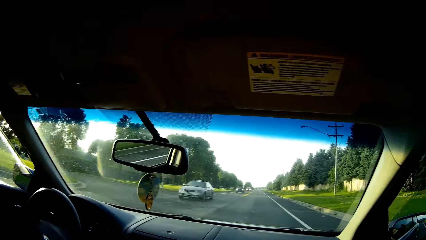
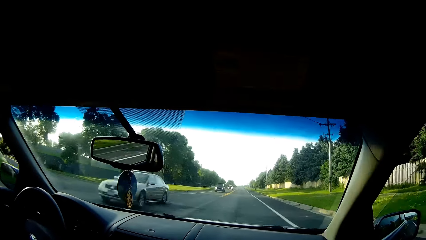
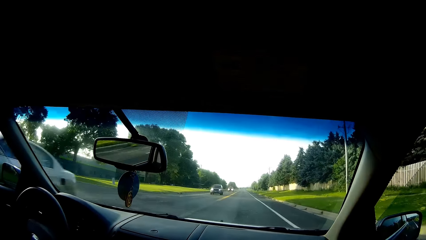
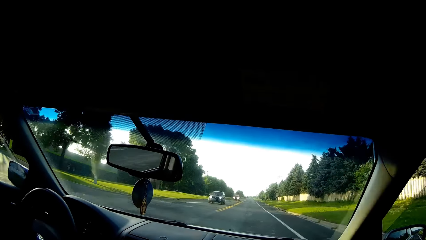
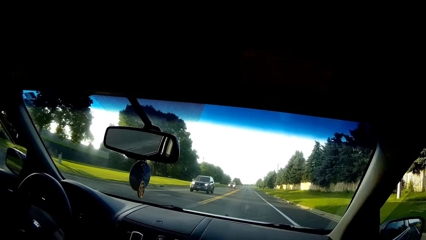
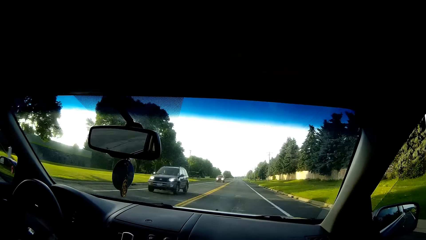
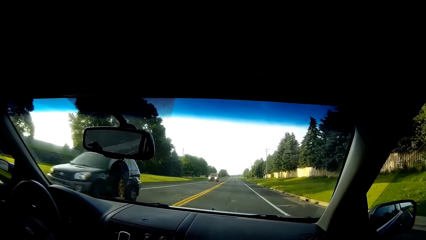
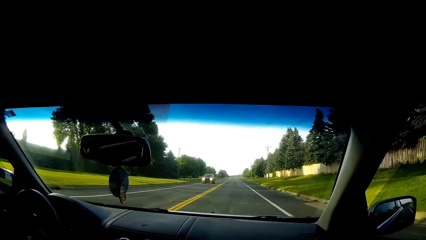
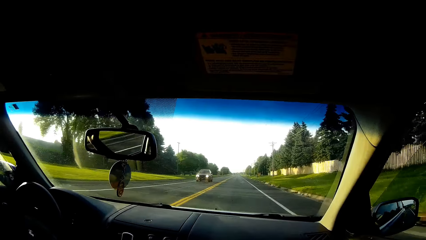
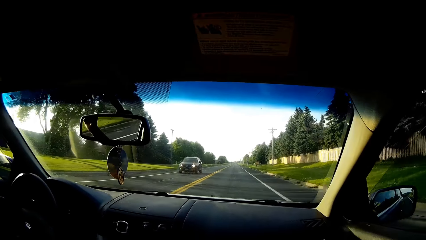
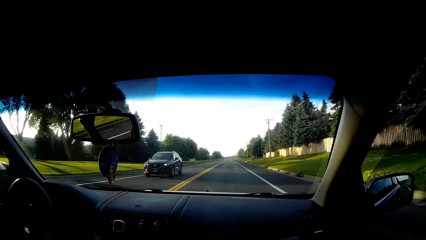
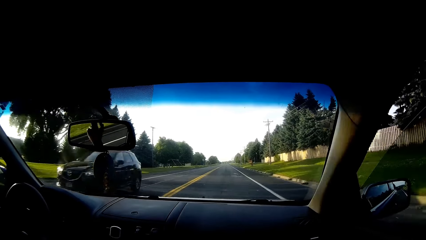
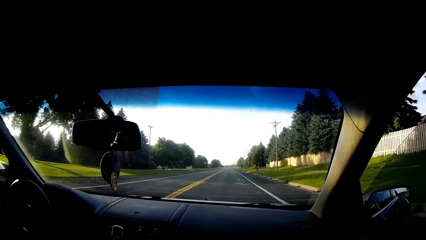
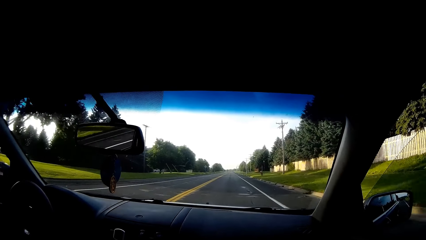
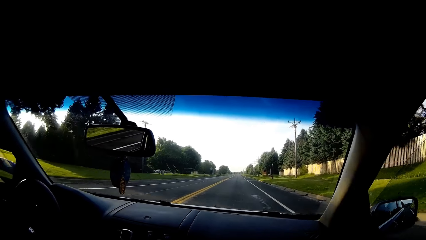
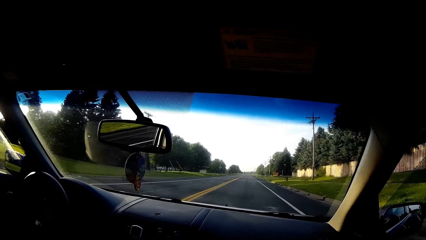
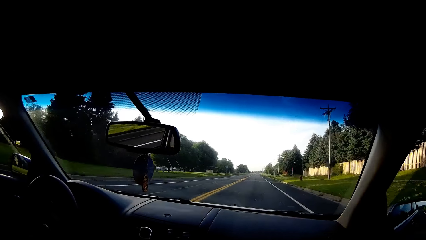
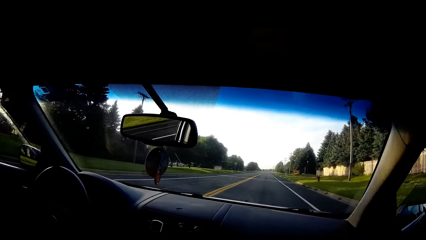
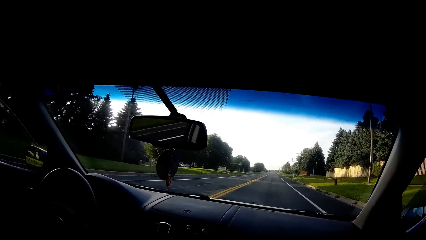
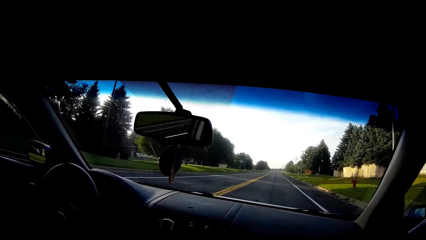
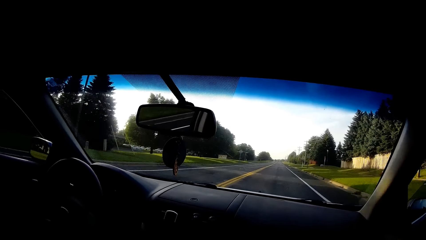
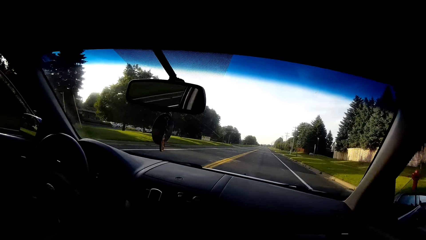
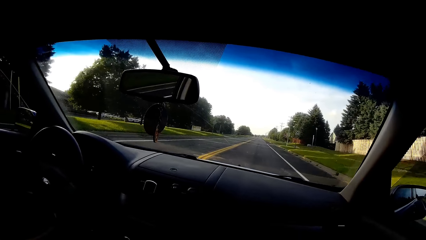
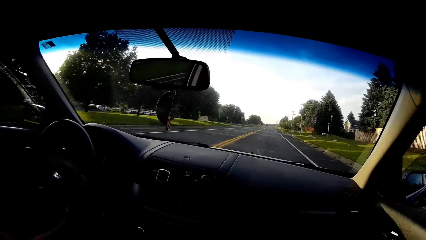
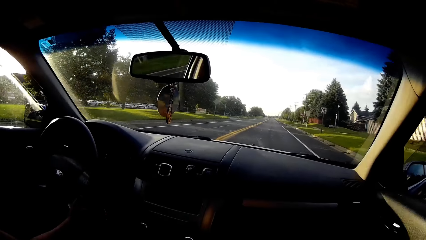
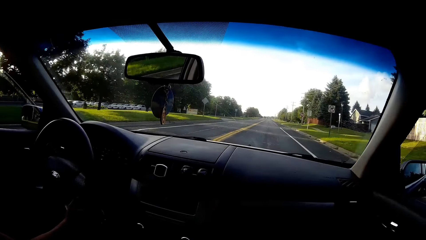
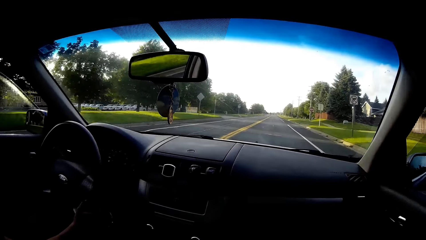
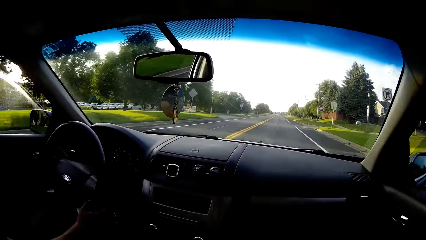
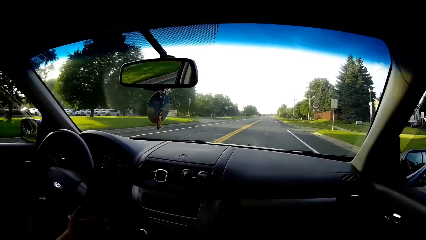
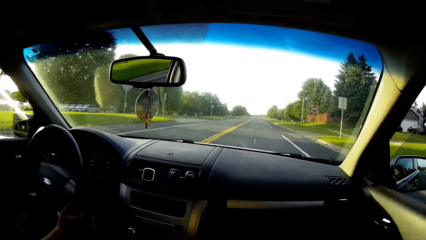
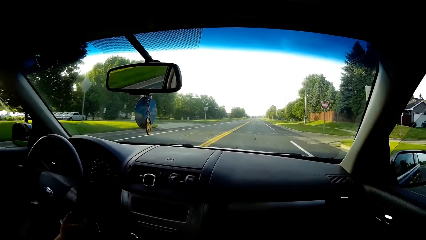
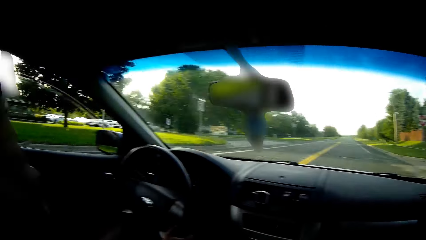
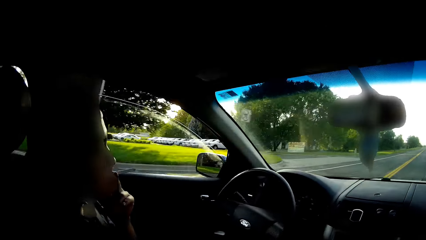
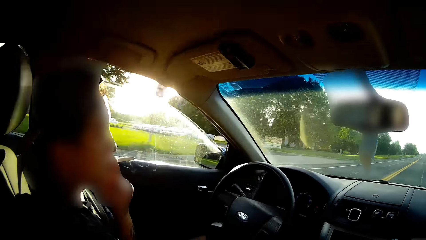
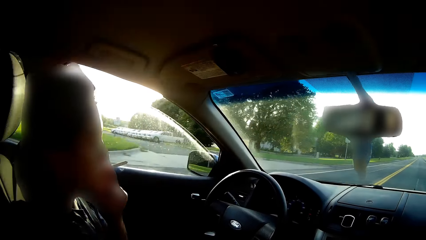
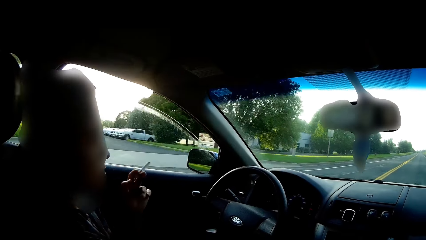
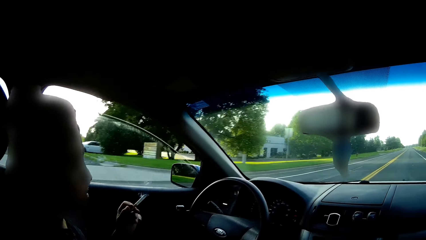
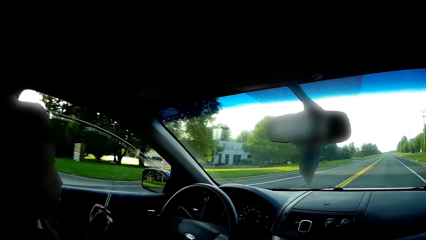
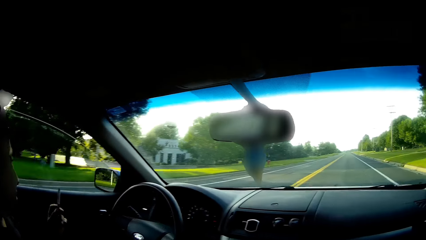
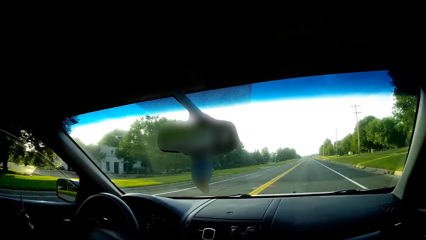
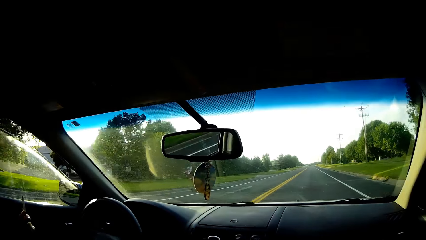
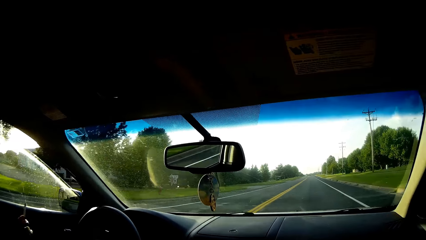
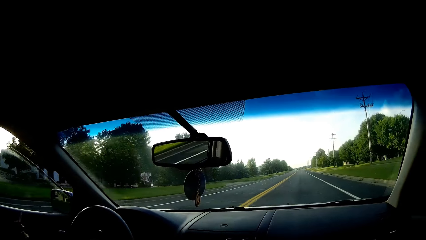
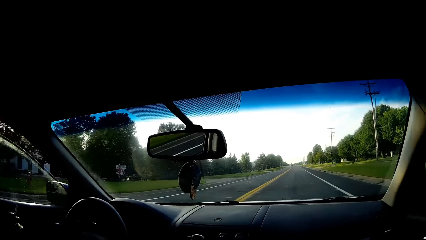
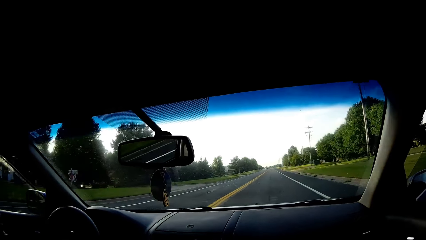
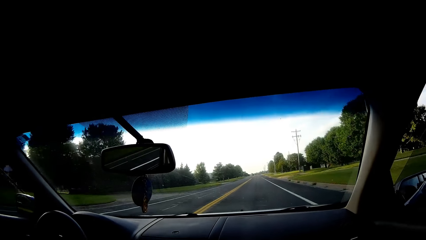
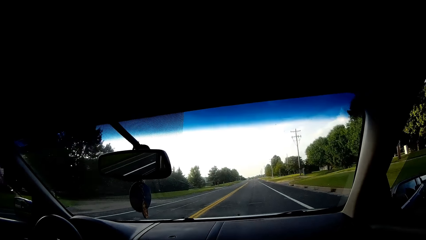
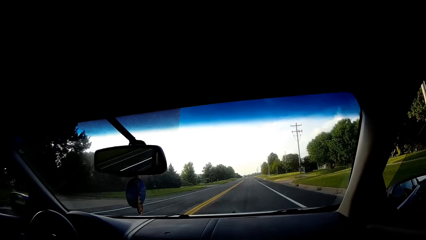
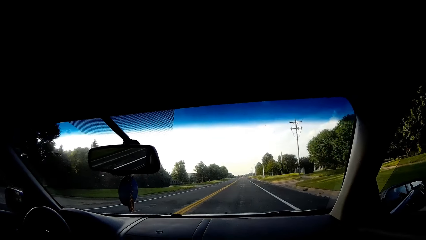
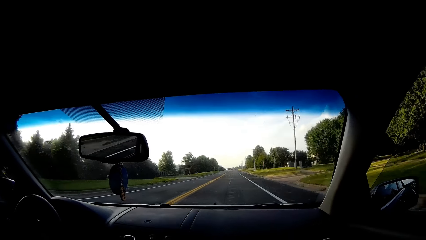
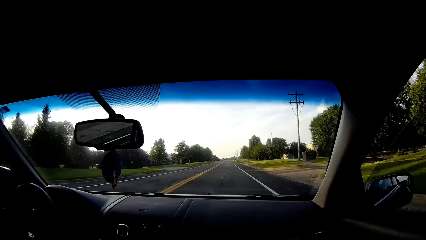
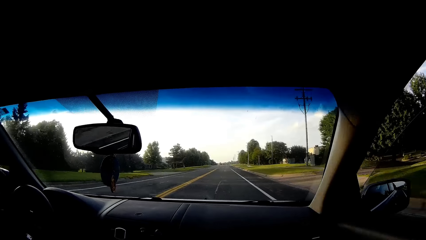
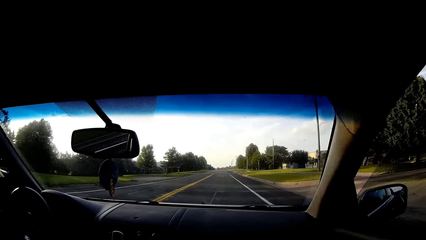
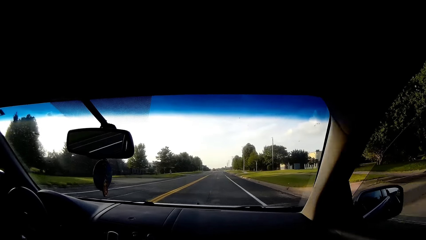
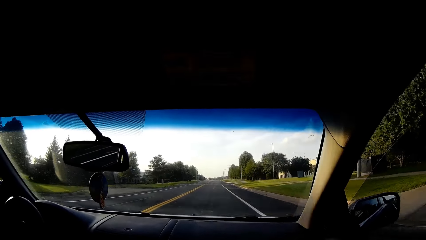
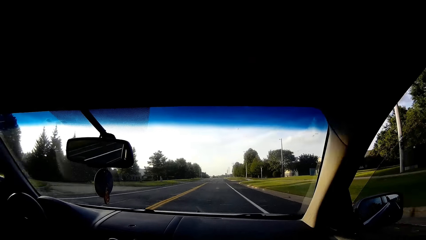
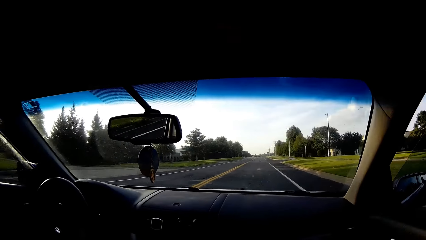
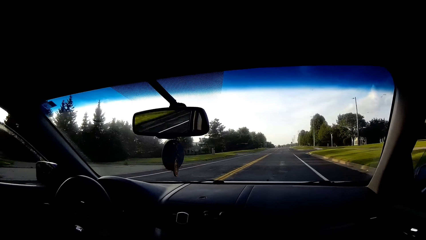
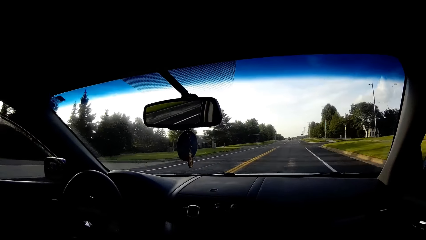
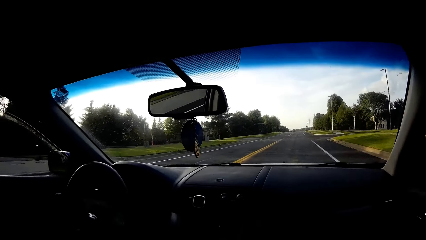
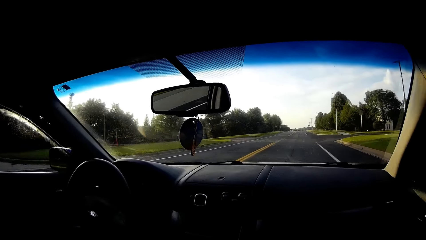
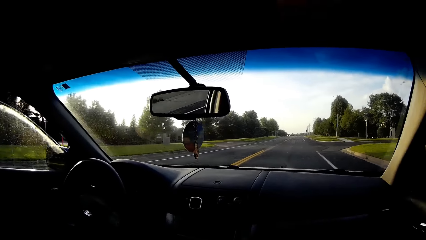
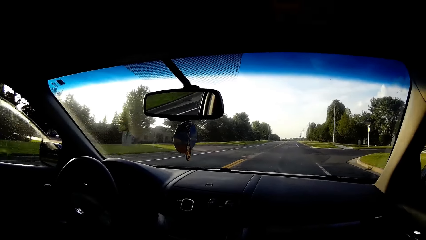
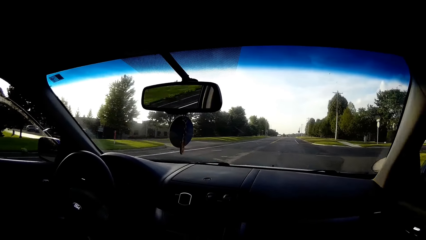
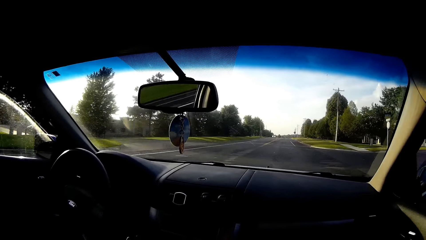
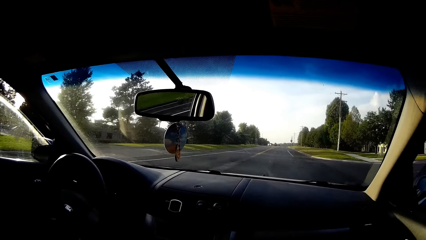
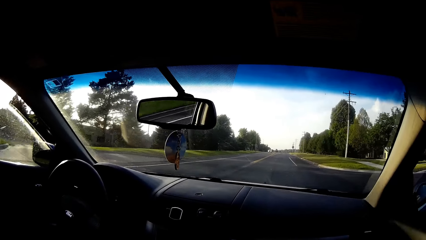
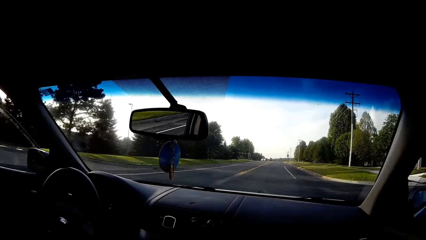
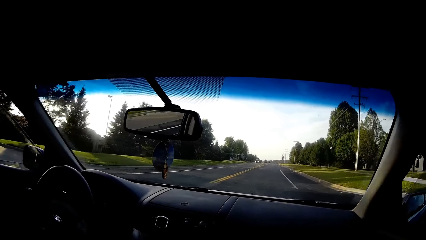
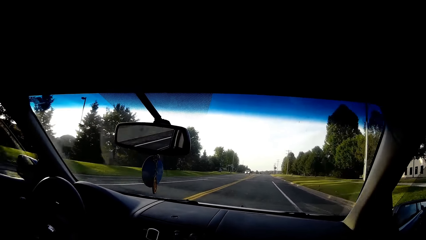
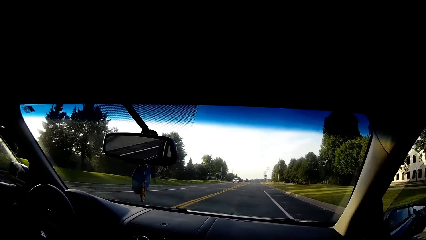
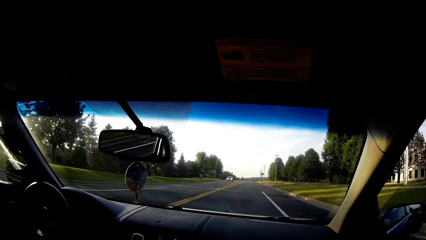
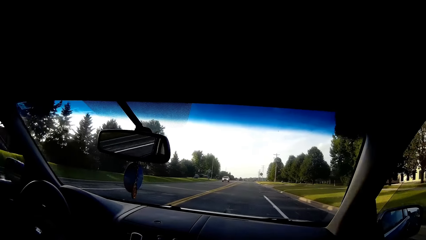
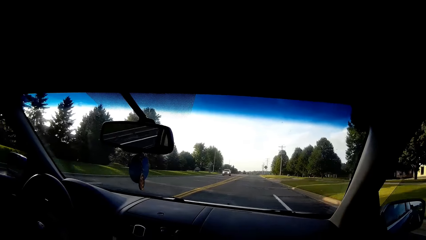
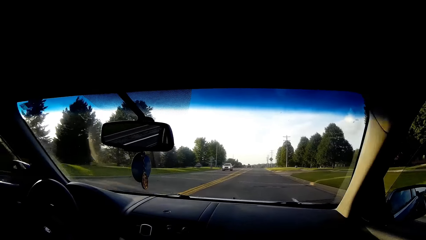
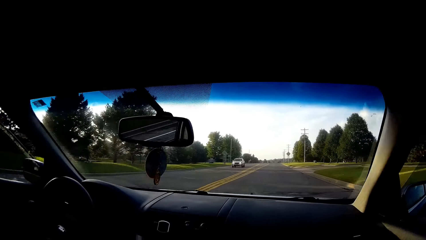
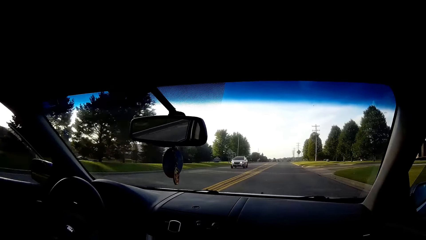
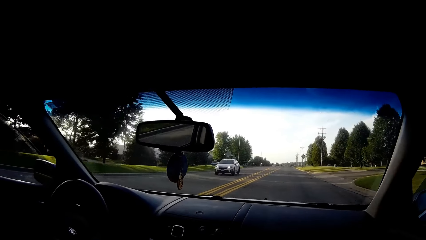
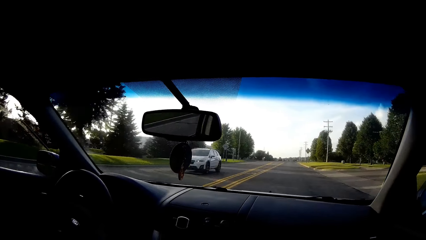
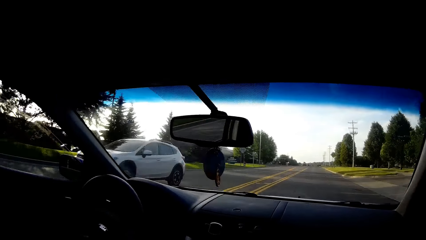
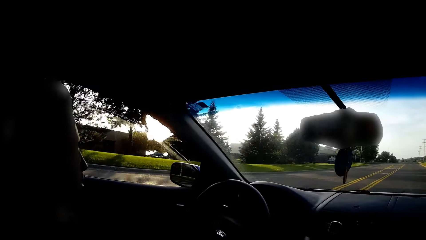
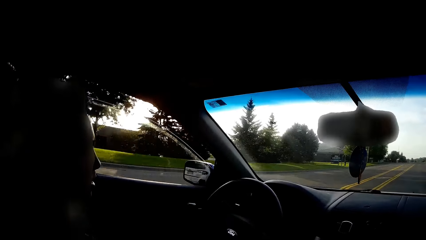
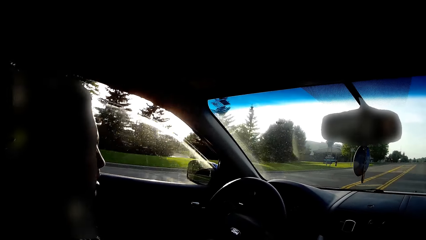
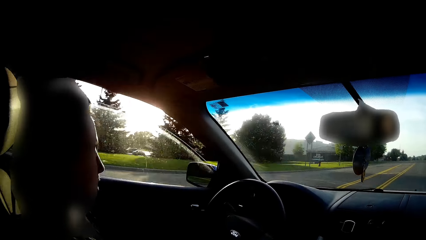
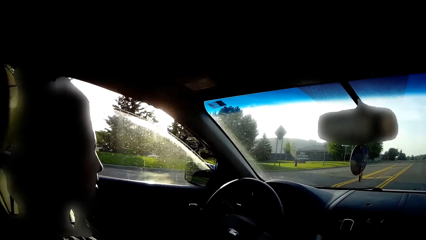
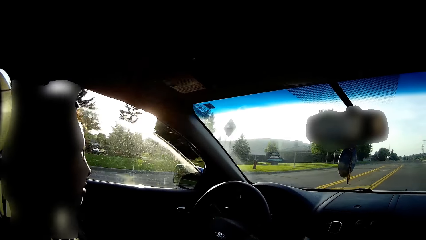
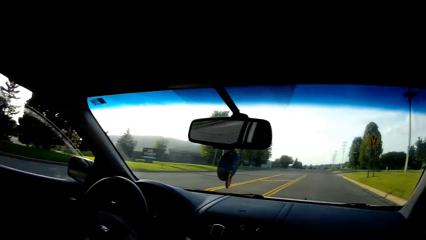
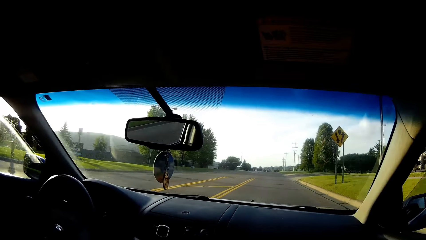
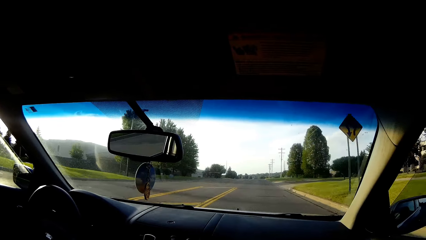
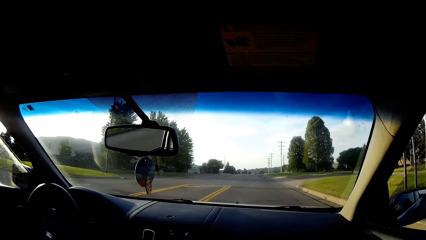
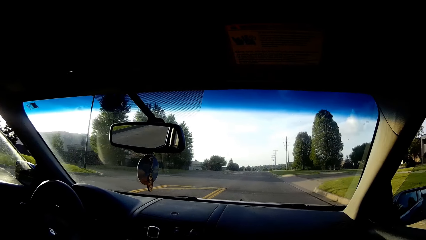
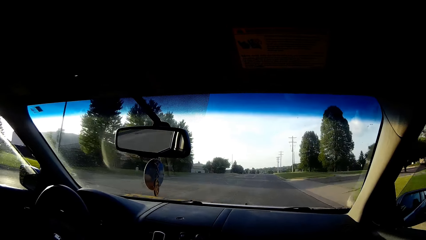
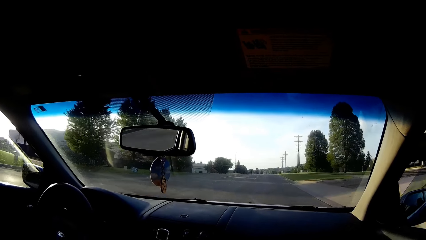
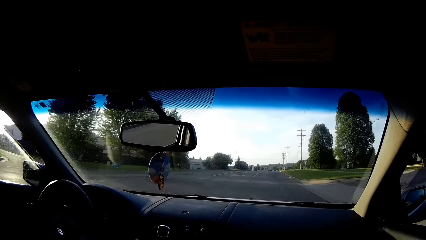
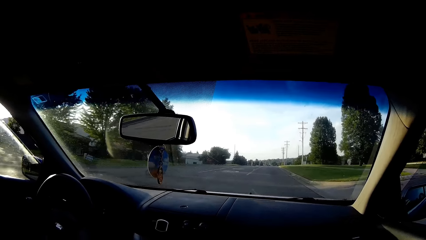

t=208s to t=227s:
The camera wearer converses with the driver. The driver smokes the cigarette on his left hand. The camera wearer converses with the driver. The driver talks to the camera wearer.
